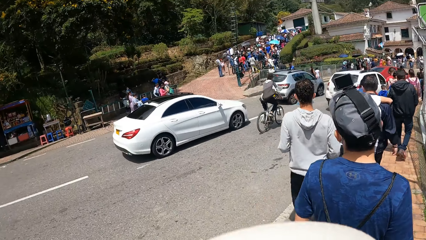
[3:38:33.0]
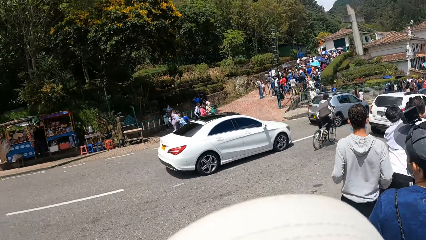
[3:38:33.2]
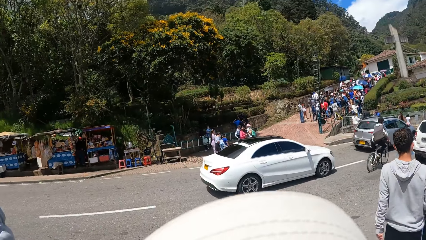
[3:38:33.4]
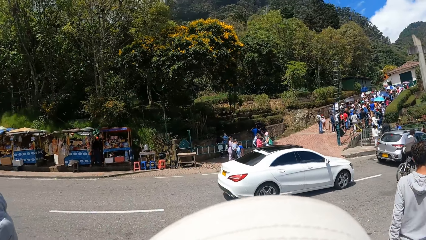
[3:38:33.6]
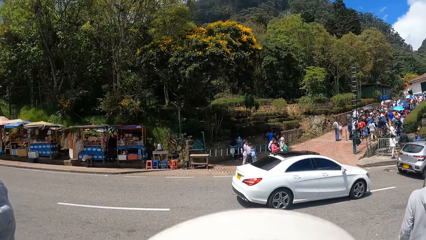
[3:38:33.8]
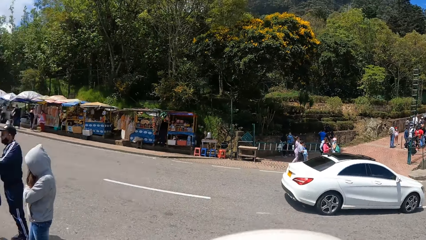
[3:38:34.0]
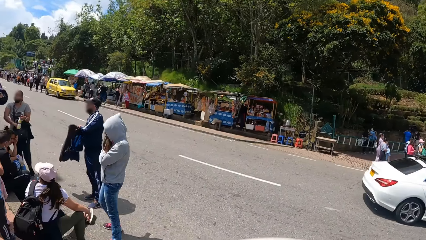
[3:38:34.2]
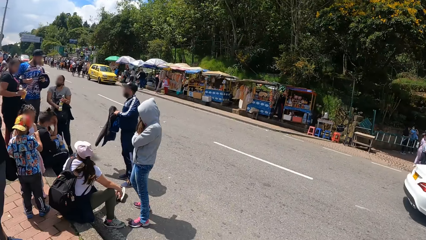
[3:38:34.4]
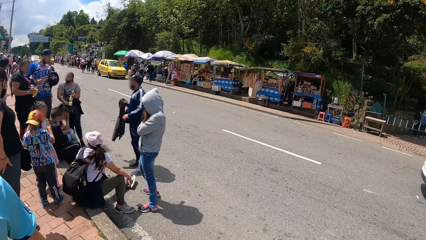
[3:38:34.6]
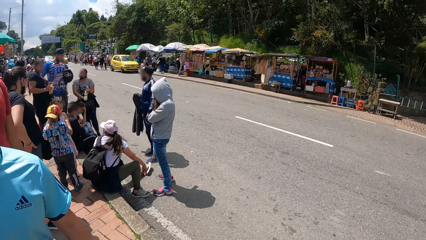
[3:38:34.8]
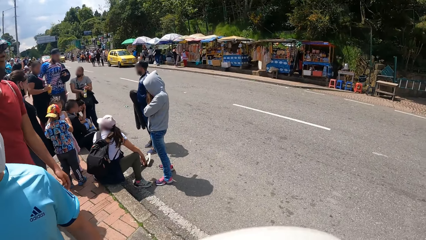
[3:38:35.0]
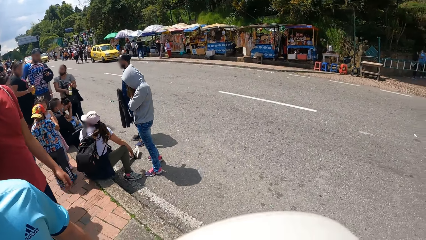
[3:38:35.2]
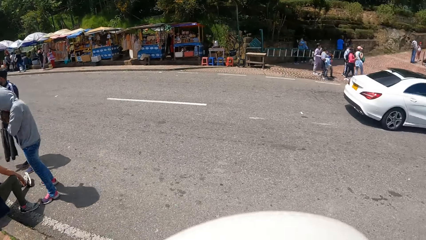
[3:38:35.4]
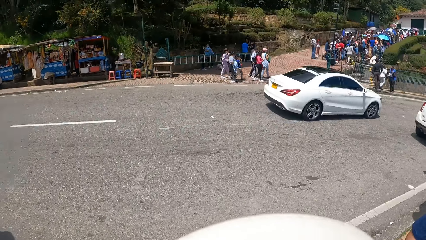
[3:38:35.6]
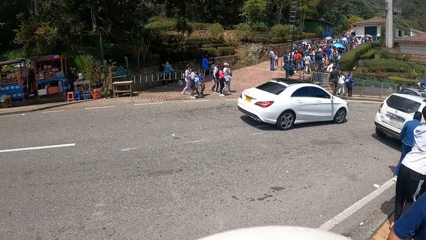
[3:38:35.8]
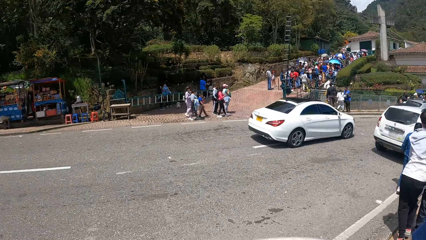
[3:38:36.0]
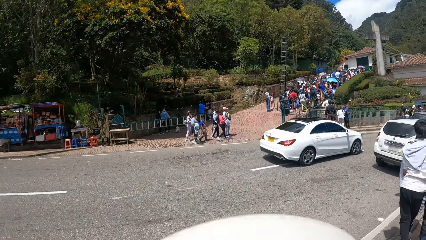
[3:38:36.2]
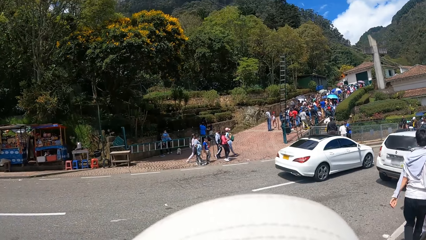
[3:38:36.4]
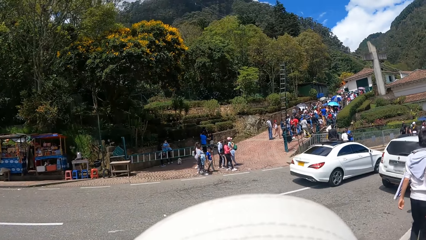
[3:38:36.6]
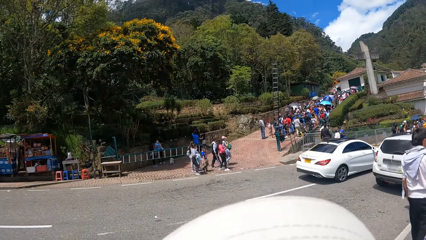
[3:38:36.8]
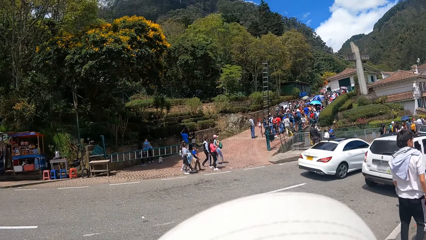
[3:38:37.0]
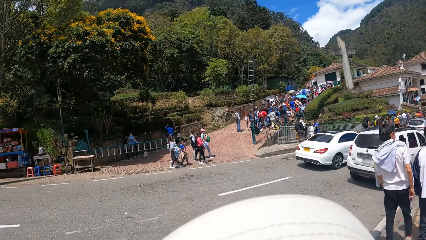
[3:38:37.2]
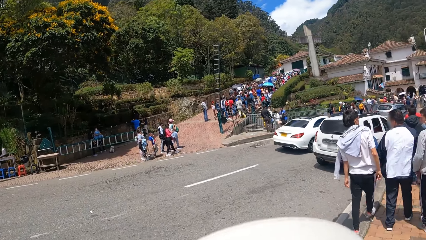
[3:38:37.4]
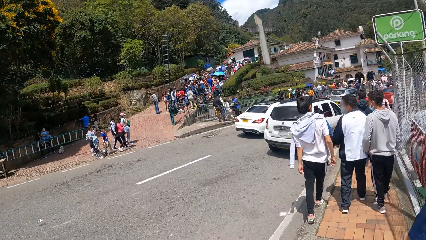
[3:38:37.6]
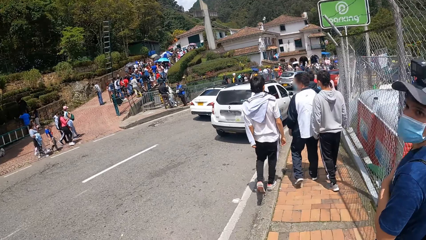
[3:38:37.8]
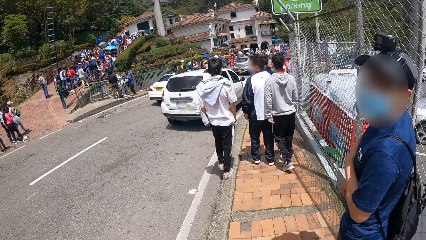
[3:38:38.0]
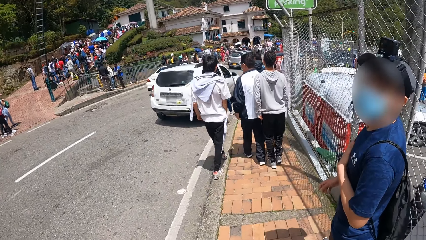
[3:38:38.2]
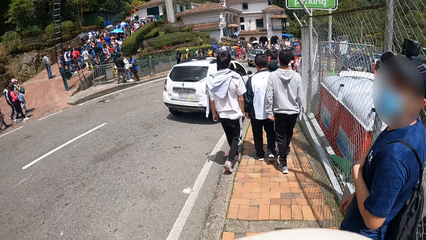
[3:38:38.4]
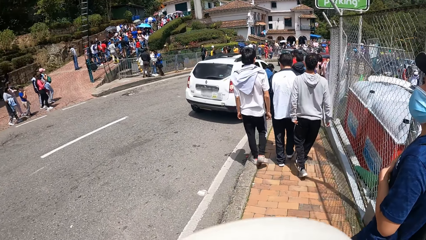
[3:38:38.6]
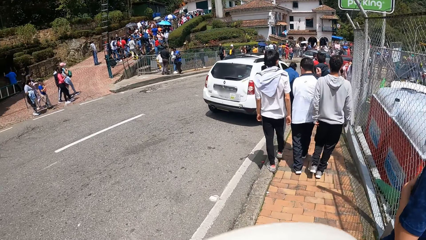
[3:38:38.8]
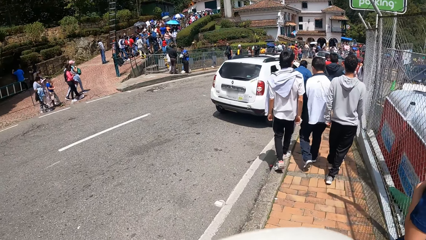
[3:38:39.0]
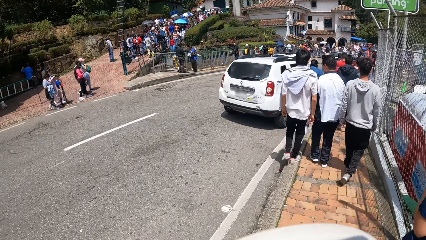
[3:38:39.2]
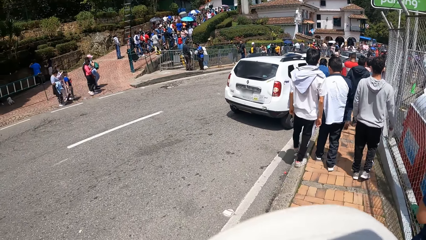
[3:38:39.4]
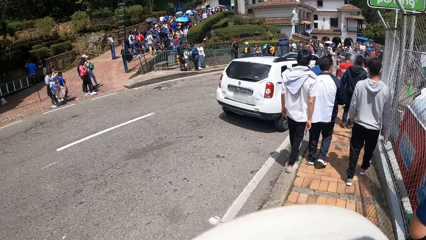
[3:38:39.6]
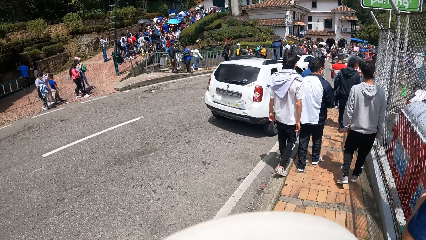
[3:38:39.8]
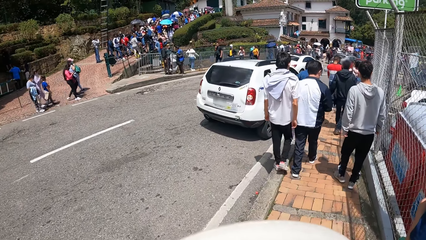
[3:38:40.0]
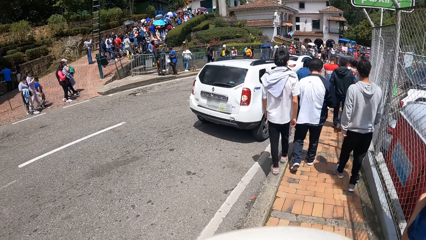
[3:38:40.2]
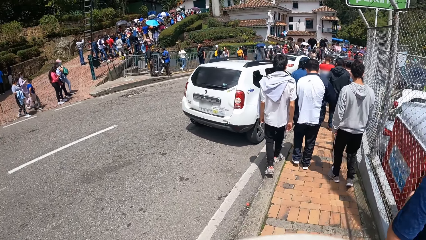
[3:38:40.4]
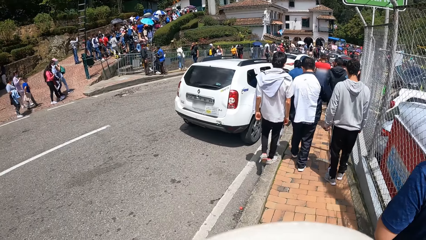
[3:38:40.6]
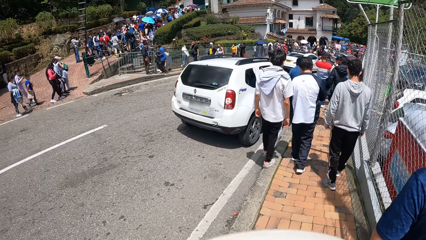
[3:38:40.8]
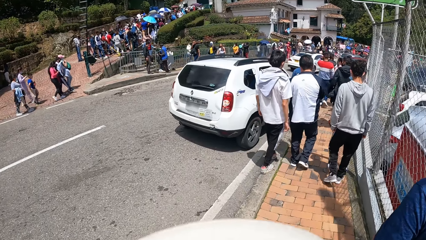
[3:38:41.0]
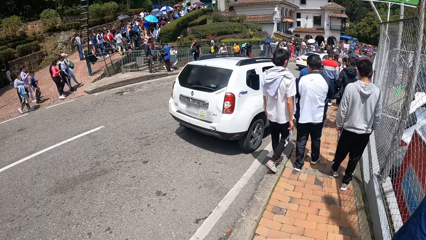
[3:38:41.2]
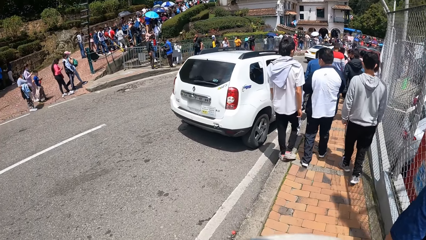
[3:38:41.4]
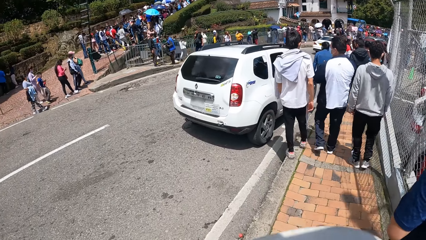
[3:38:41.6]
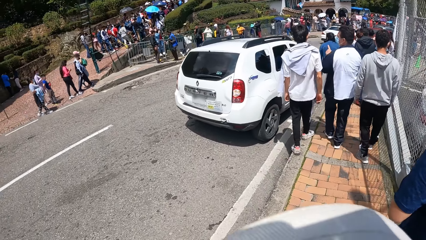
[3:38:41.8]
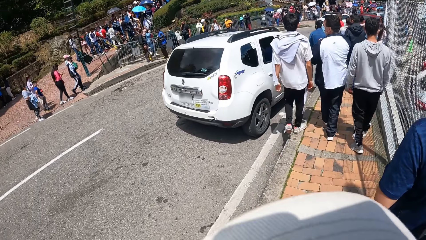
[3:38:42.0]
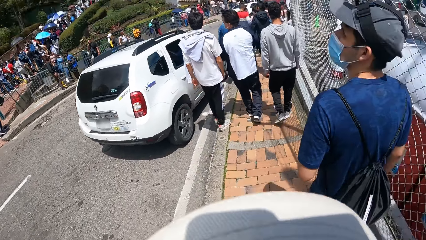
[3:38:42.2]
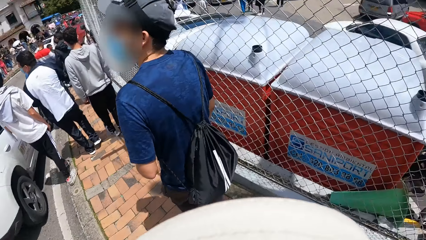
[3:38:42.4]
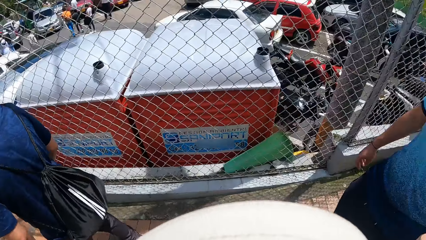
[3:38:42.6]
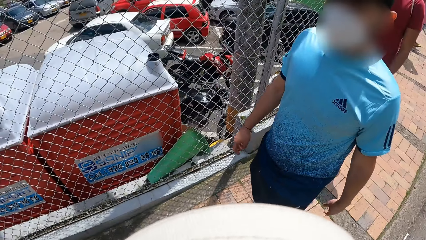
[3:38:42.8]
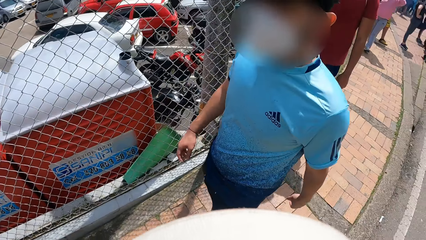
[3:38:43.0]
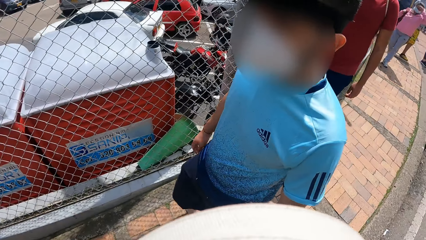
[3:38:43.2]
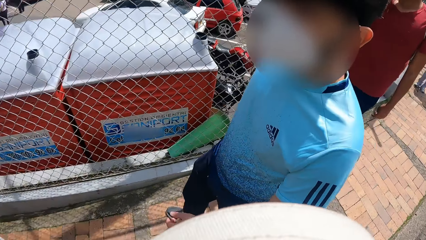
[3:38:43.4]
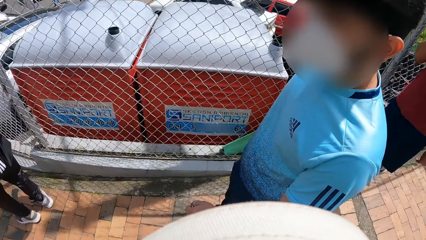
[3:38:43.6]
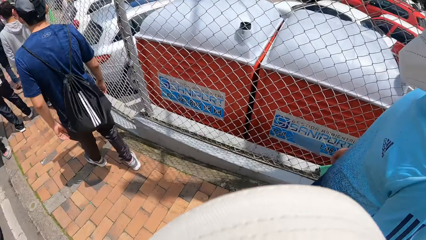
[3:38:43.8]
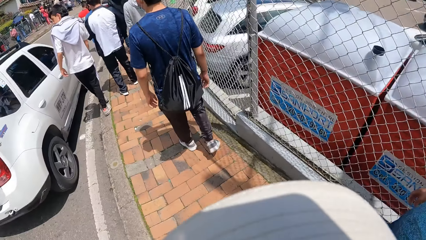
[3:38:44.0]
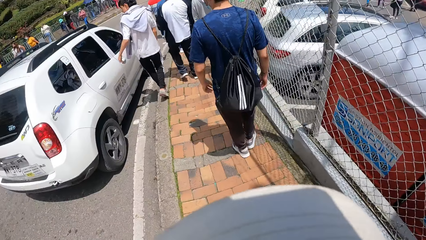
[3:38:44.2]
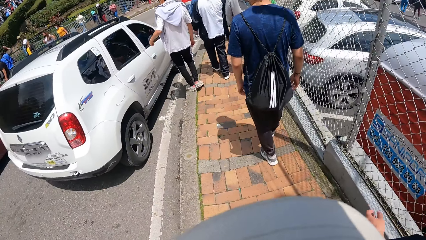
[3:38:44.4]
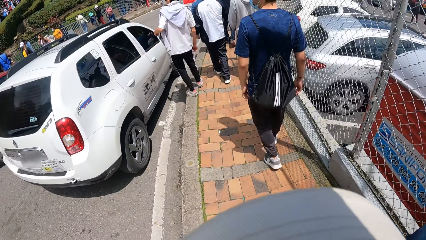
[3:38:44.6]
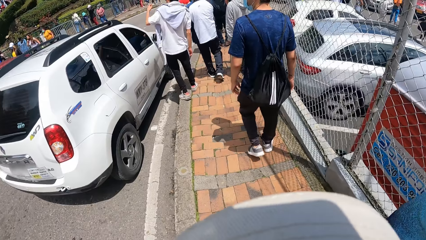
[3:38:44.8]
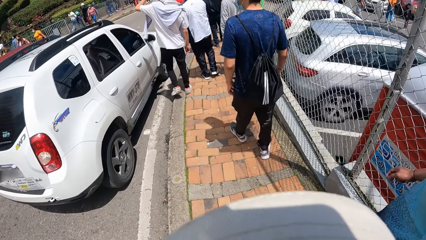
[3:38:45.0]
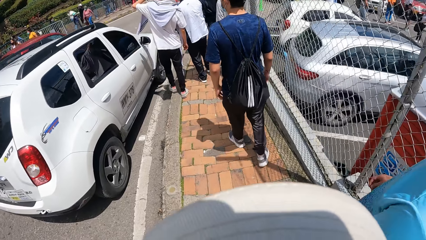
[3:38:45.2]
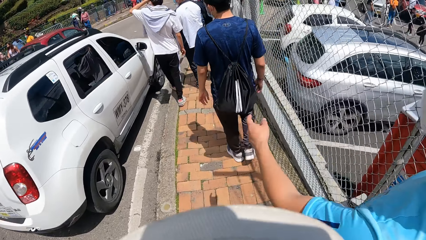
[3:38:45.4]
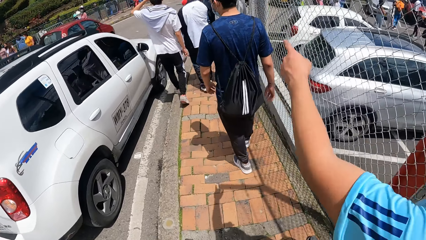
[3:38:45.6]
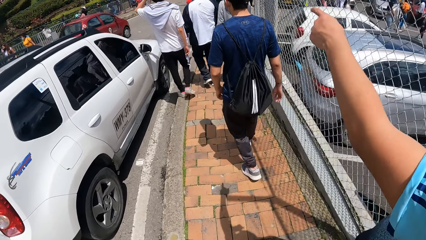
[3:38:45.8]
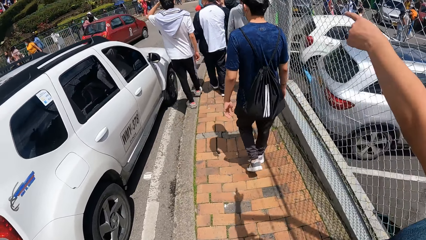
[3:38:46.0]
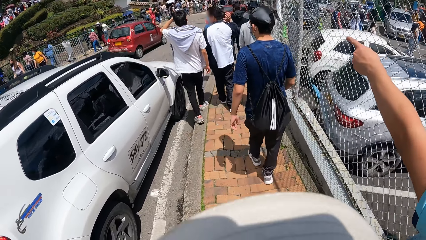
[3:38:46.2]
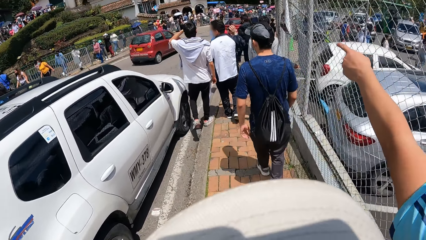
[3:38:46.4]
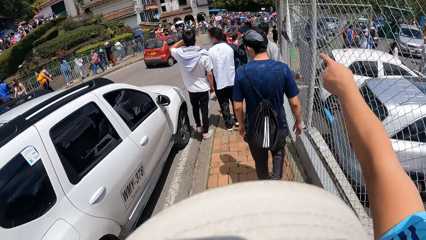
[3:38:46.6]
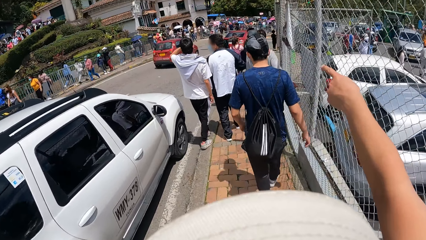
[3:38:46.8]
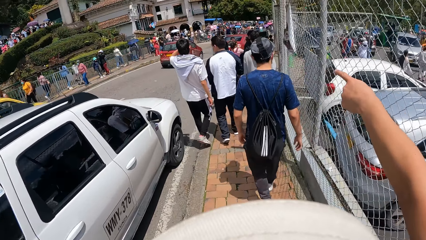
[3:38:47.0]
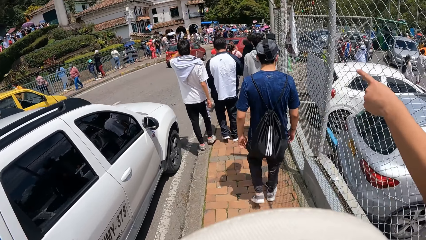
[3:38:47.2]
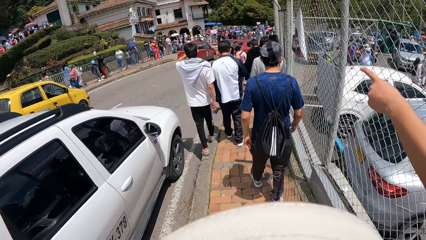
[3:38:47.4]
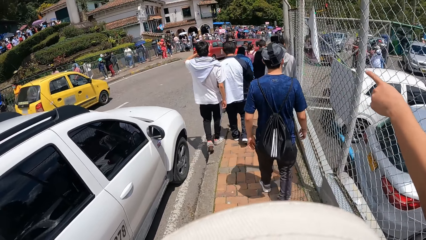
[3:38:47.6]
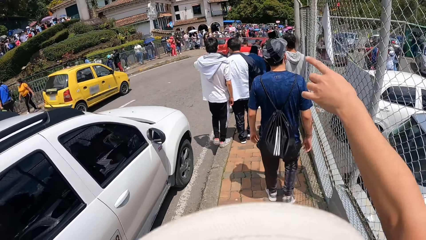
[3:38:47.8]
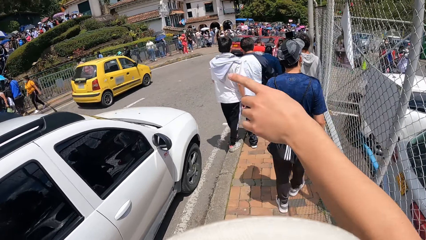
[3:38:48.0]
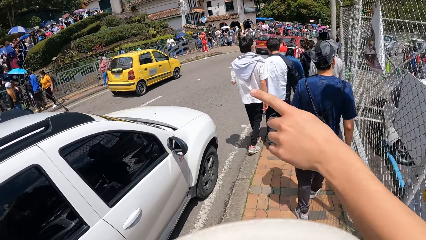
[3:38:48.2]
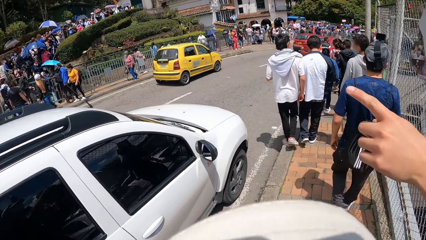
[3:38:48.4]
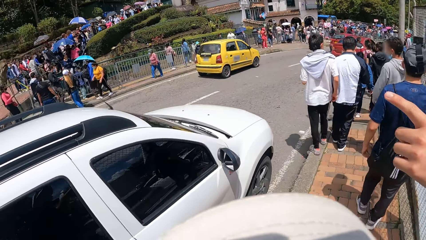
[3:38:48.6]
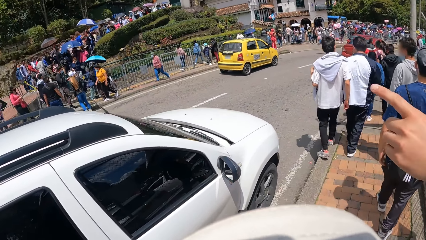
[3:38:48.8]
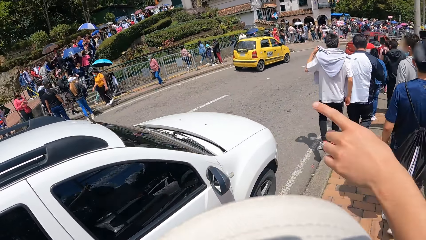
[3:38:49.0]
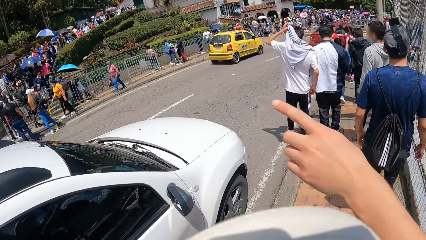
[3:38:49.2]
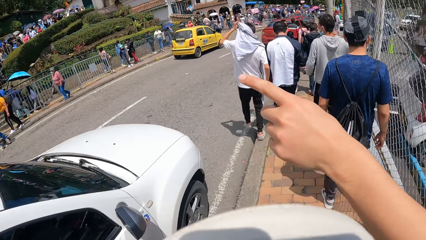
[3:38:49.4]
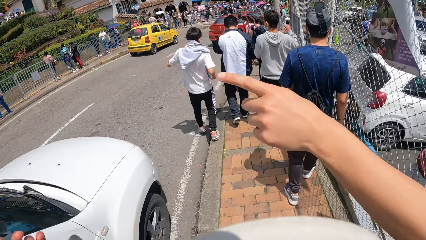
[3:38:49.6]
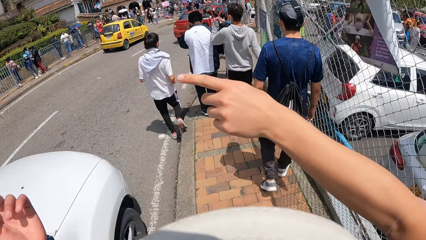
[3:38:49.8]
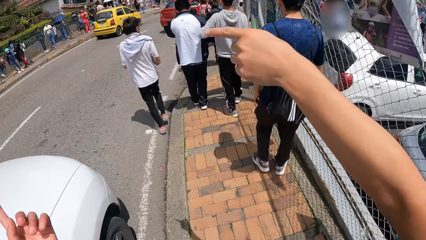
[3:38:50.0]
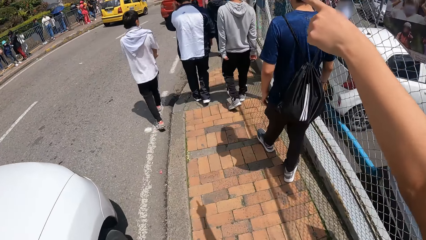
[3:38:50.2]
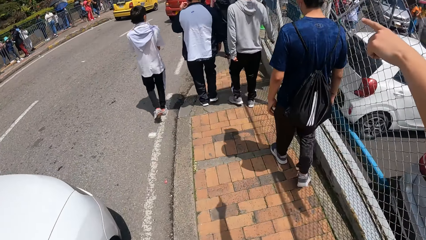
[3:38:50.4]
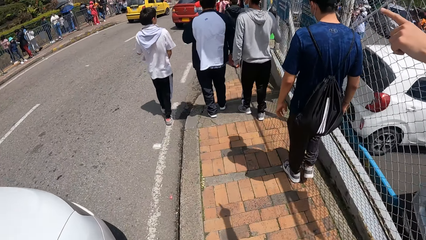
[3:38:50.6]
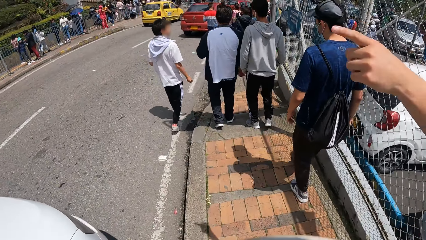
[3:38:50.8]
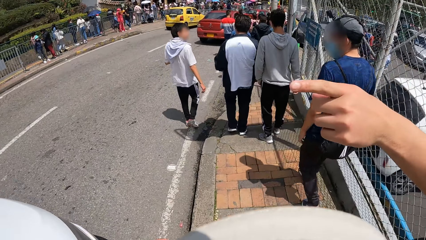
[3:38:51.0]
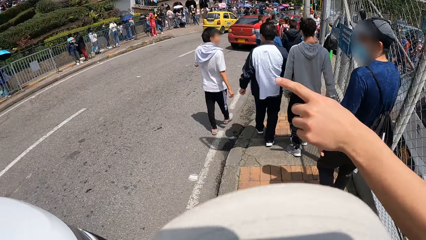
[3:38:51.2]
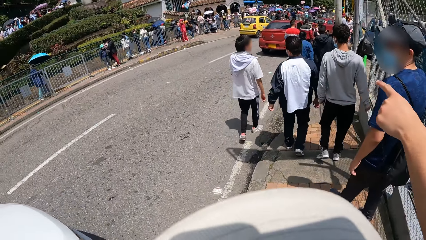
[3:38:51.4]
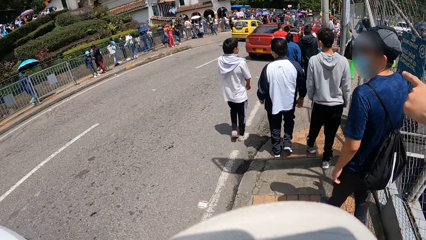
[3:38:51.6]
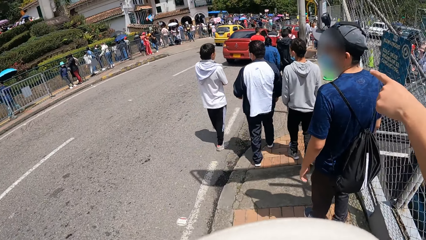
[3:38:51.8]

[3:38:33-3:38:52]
The camera wearer walks. A man interacts with another man, a third man, and the camera wearer. The camera wearer walks.
